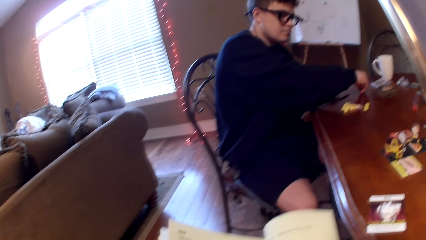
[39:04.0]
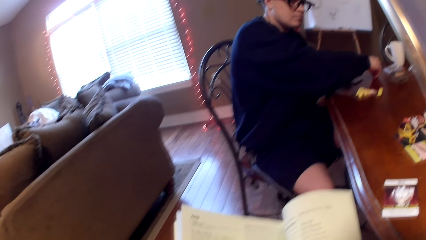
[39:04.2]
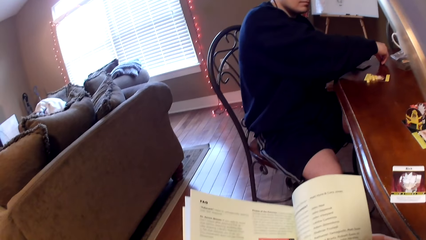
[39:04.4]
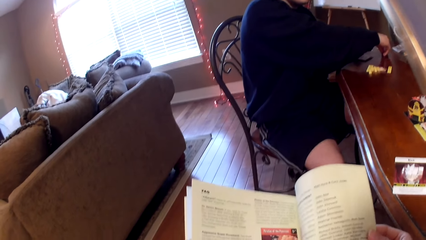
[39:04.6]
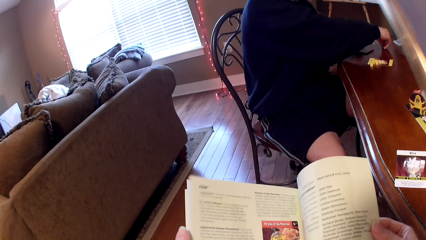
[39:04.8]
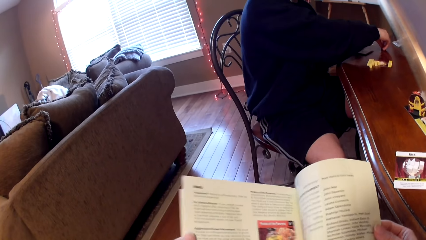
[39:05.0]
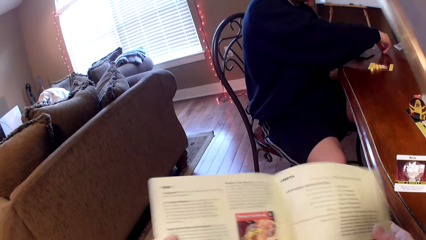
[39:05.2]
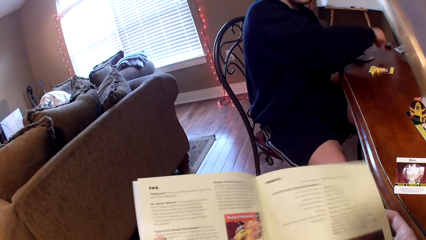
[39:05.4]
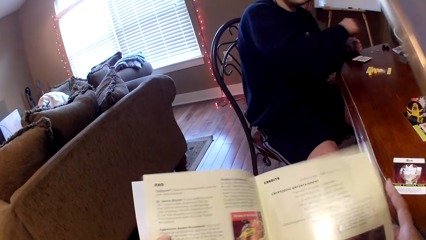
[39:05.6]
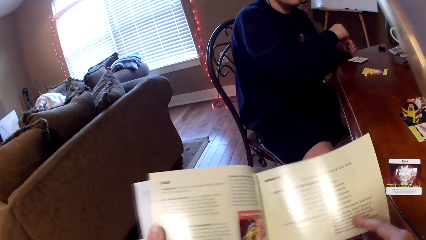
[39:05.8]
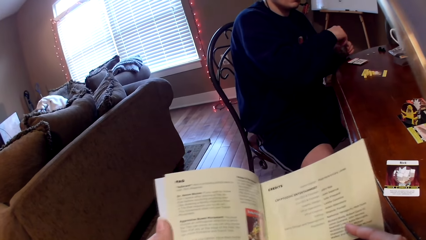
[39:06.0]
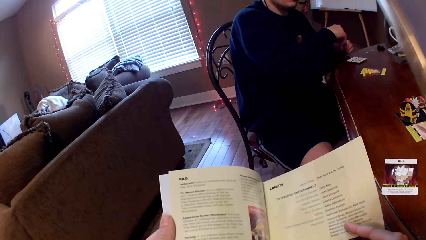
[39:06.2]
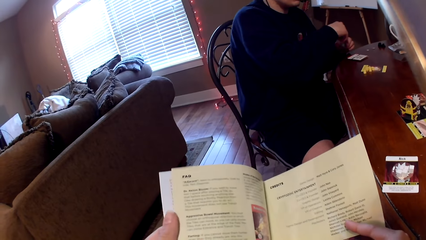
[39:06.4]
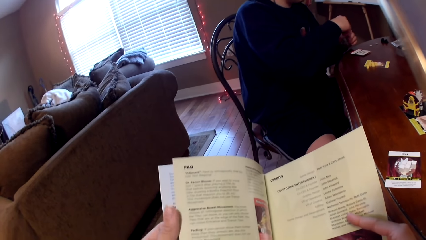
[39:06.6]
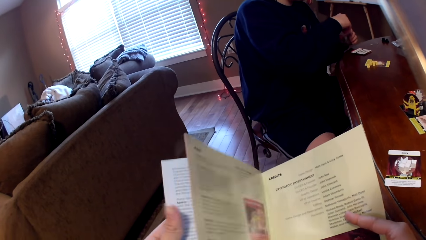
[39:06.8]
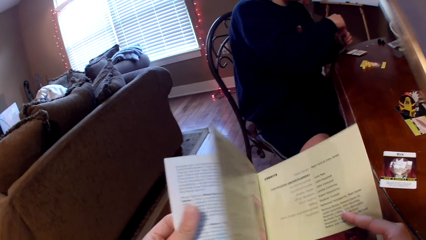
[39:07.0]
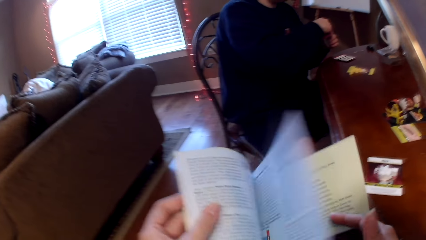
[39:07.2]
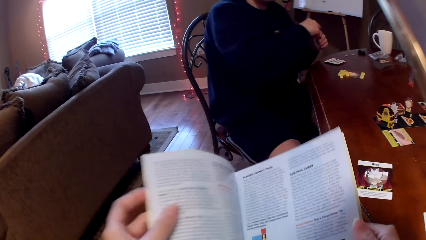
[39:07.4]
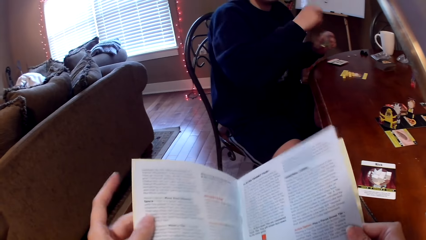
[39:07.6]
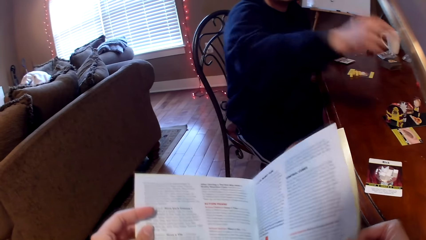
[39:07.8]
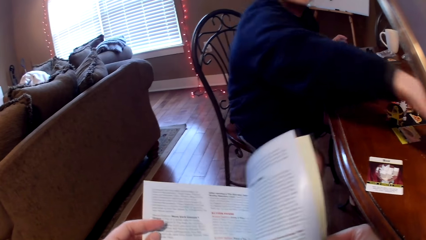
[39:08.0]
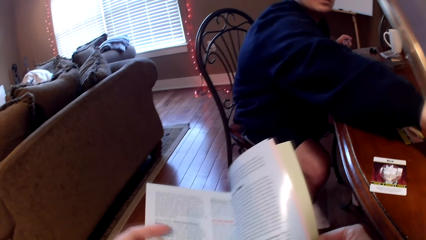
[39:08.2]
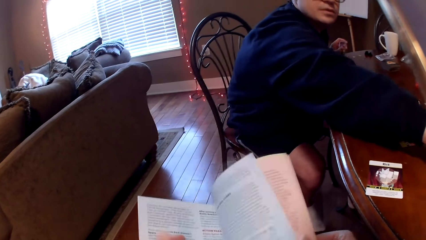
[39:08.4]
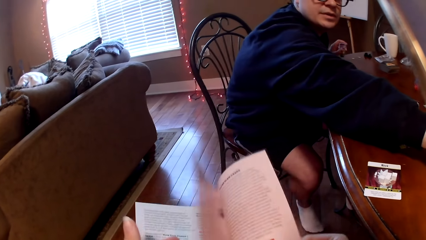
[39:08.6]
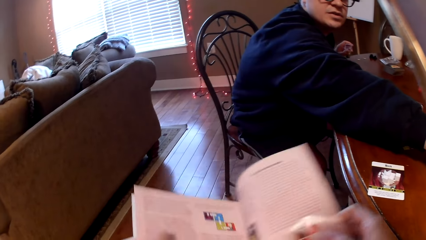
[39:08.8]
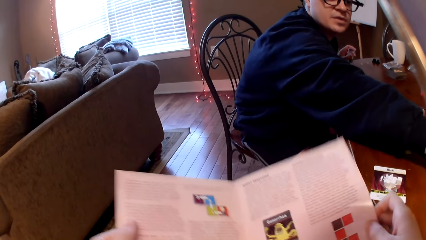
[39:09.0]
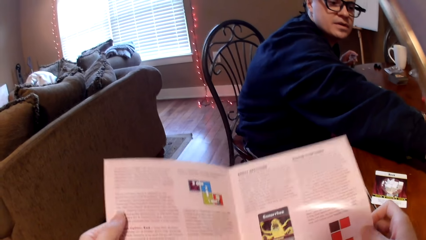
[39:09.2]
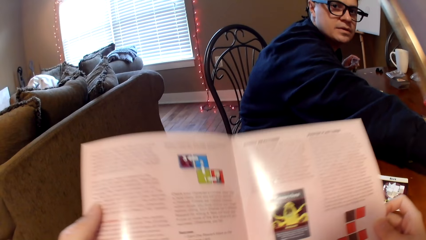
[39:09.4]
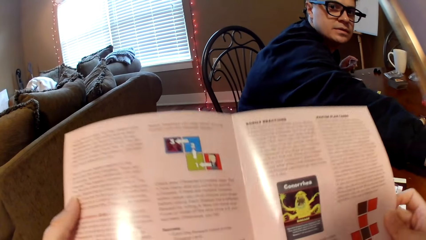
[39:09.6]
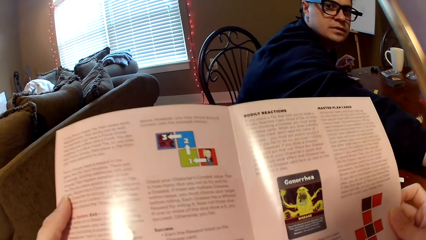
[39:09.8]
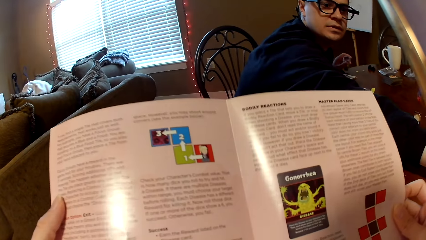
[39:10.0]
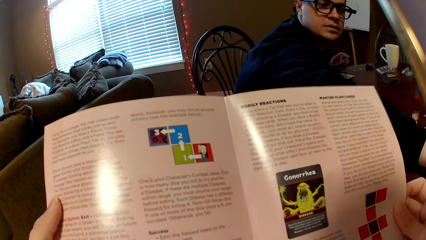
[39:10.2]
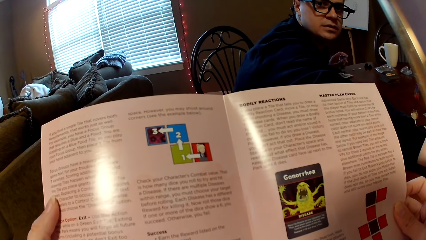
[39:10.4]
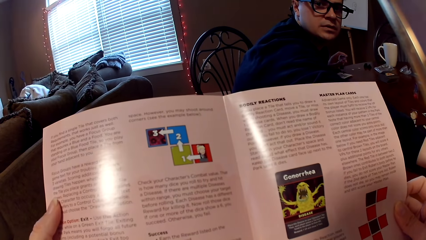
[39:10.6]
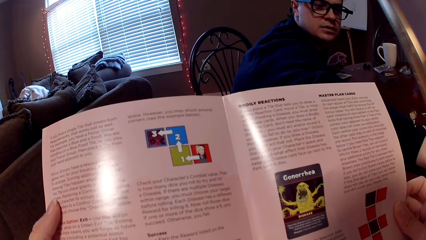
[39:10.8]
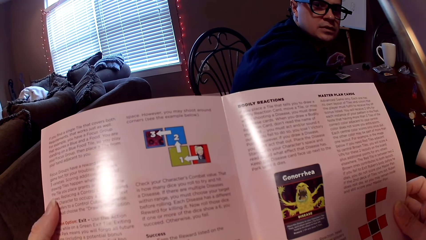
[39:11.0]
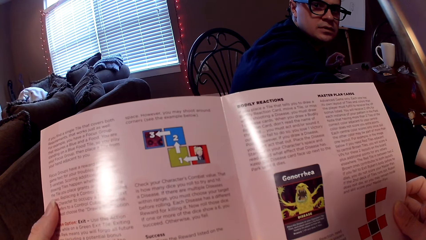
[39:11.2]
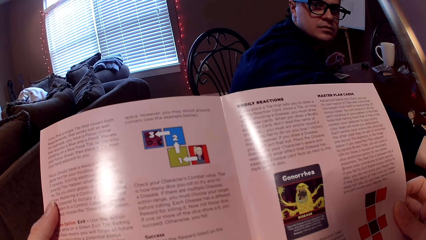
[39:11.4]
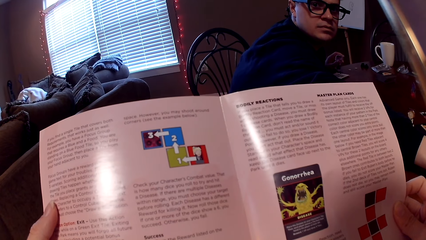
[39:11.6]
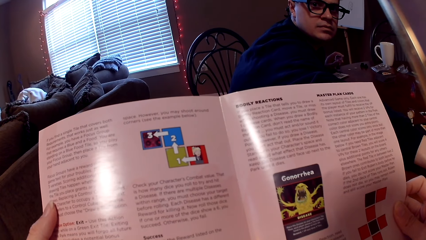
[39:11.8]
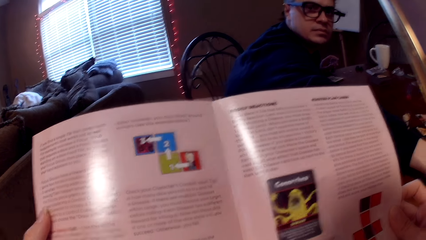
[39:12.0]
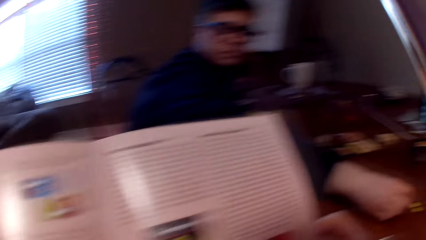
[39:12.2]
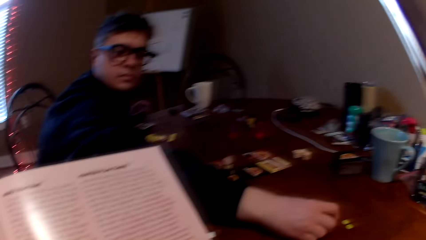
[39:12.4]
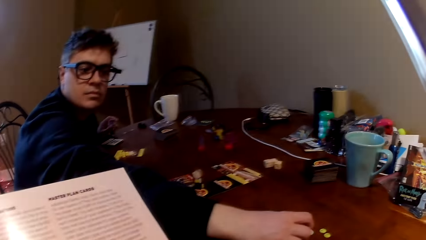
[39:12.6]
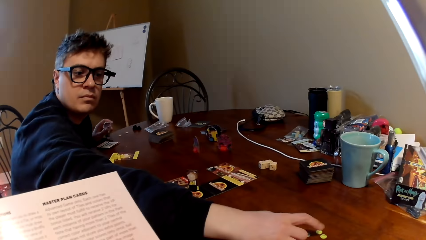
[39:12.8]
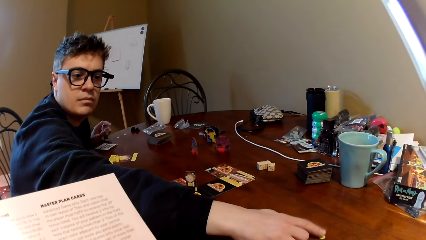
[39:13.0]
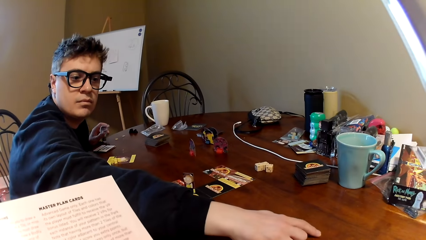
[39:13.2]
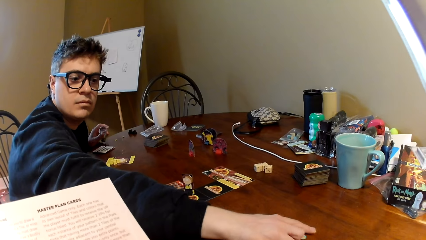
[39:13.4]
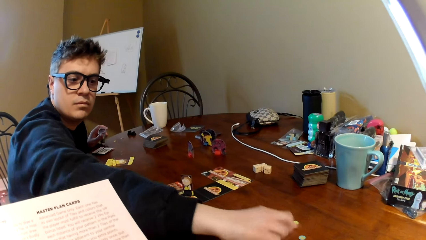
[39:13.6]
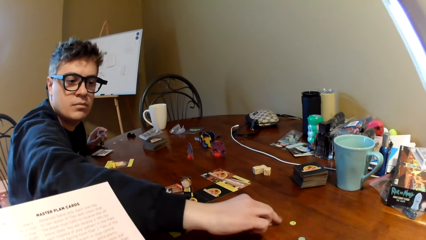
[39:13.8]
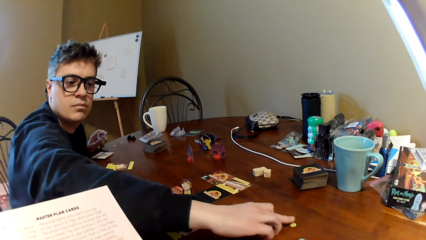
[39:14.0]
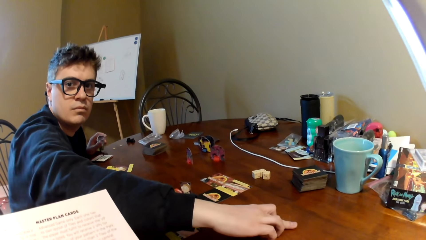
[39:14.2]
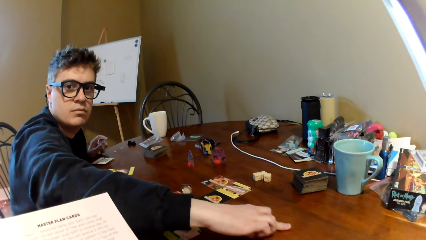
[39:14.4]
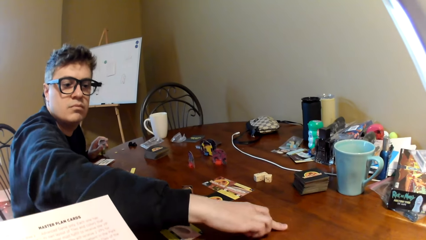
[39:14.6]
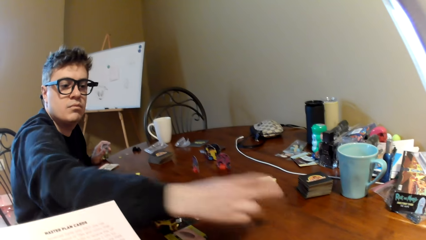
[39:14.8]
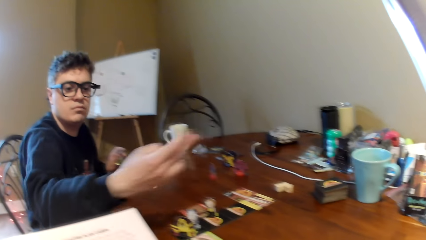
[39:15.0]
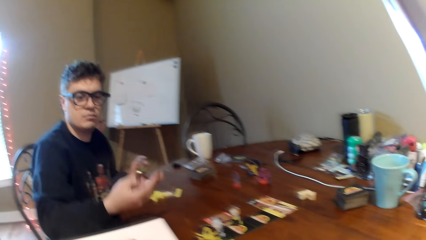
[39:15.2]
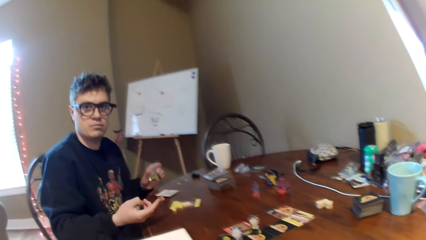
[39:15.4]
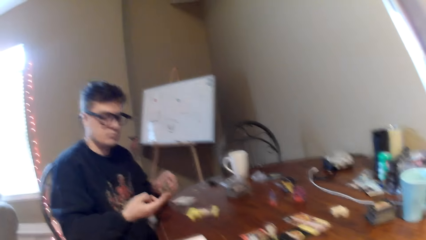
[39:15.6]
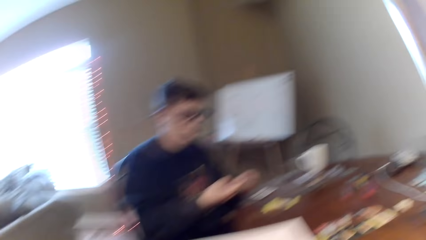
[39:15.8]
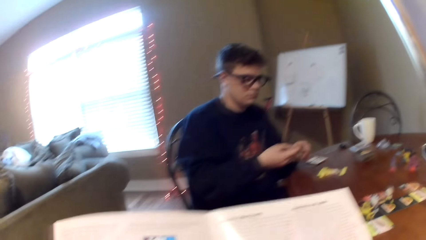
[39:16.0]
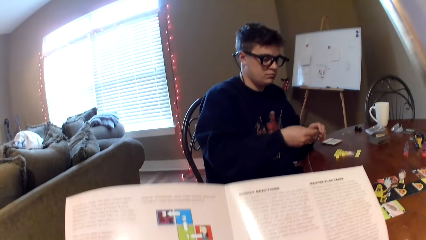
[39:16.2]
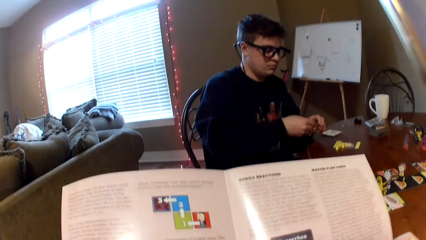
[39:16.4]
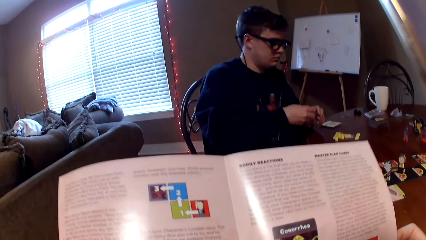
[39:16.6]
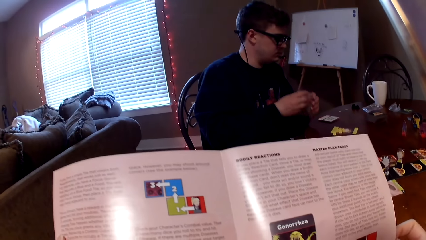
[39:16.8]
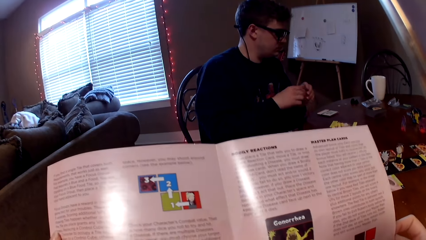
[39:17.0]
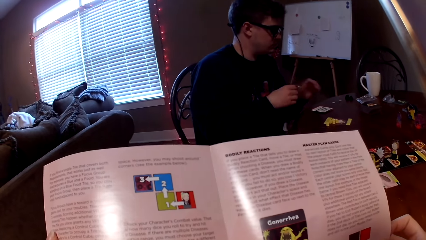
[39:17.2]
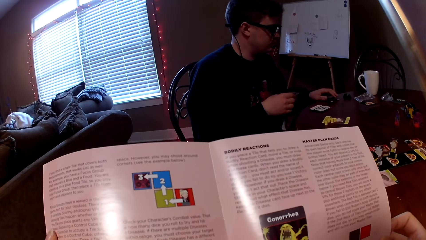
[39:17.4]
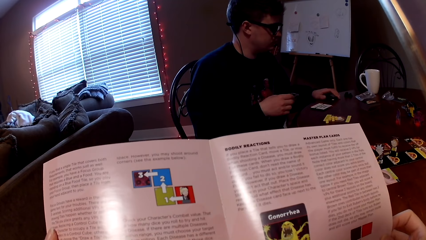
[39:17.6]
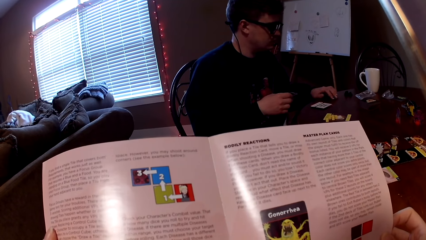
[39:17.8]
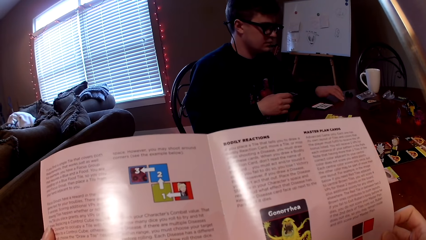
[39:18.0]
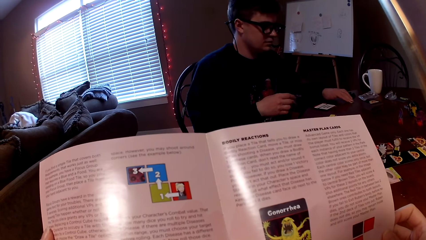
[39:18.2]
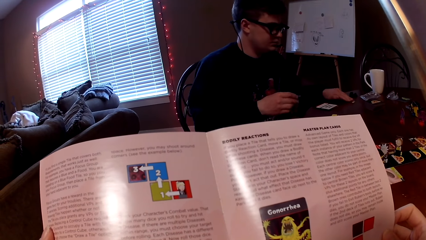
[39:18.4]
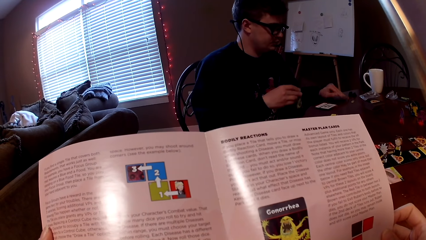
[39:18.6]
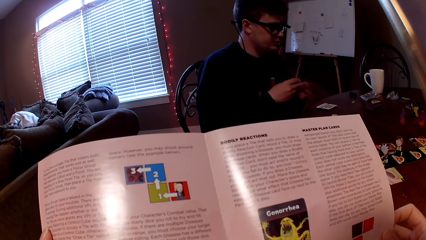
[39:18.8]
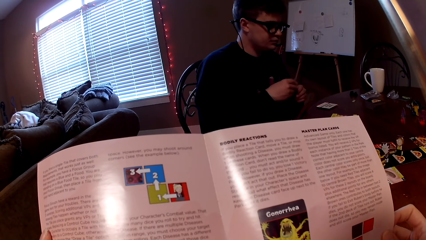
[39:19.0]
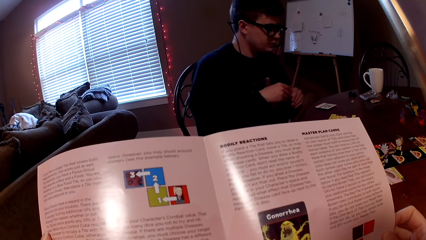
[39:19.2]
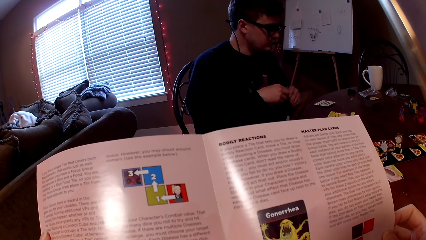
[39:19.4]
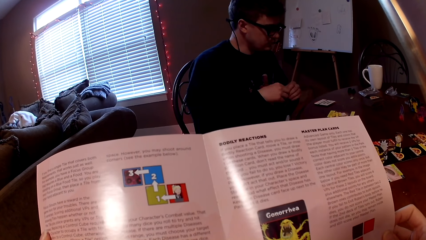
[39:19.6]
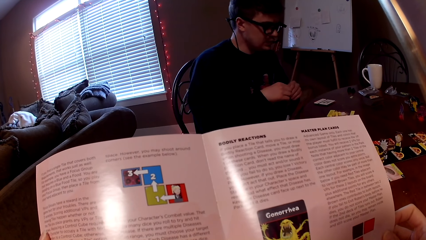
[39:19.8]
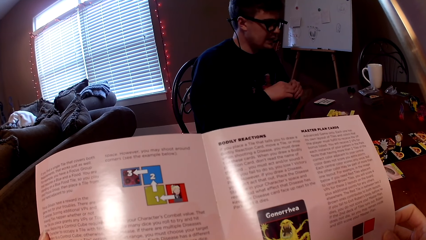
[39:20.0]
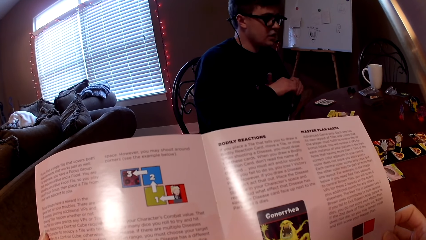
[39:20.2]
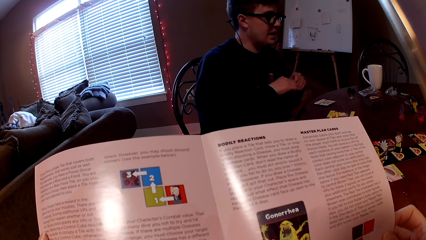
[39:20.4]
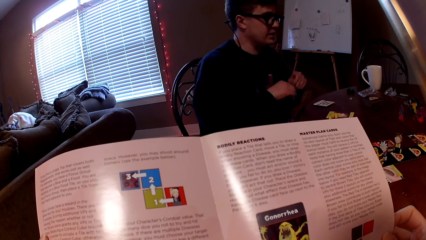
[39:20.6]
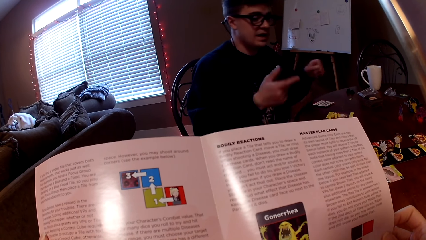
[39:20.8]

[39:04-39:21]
The camera wearer reads the magazine and turns the page of the magazine. A man lifts the right hand, stretches his hand on the table, and converses with the camera wearer. The camera wearer reads the magazine. They look at the game pieces on the table. The man sticks a game piece on his finger and lifts something. The camera wearer reads the magazine. The man moves the game pieces on the table.
